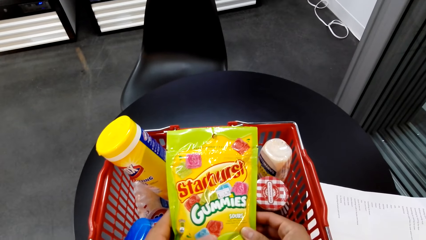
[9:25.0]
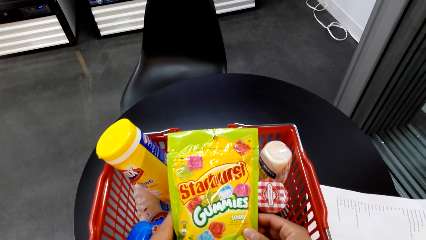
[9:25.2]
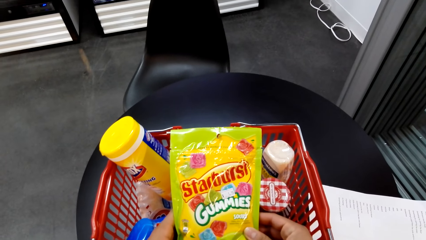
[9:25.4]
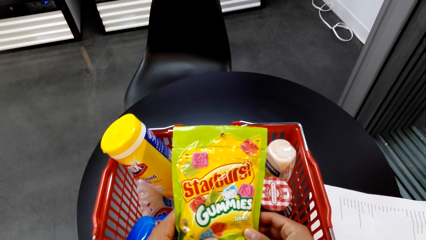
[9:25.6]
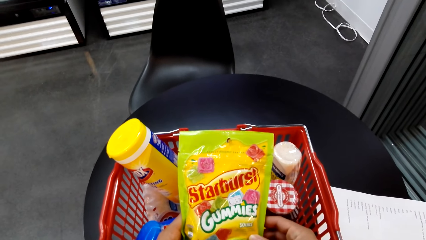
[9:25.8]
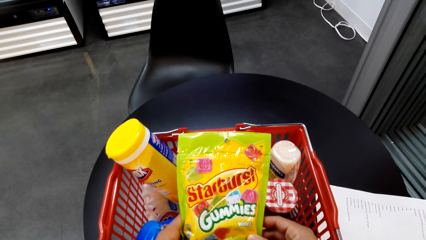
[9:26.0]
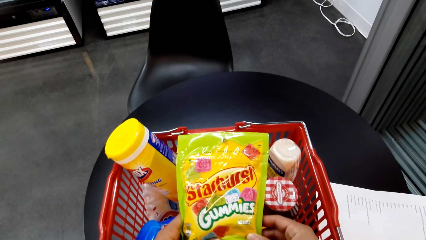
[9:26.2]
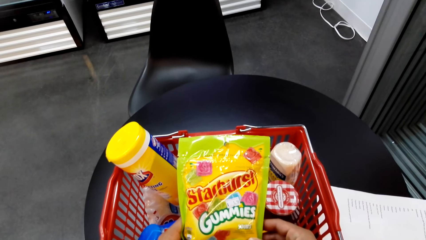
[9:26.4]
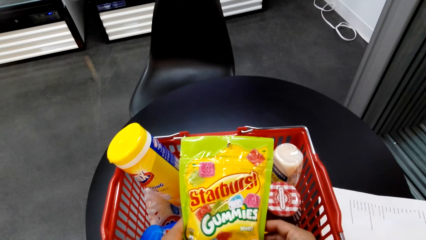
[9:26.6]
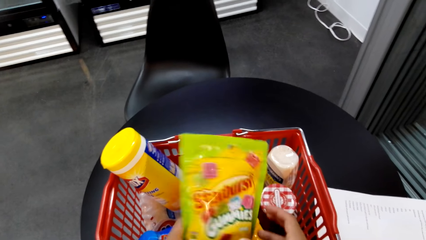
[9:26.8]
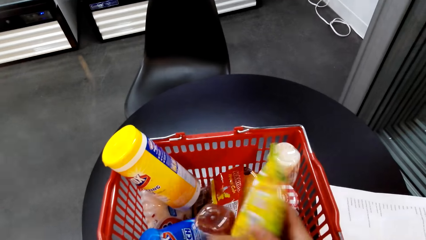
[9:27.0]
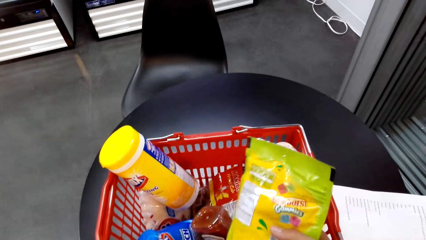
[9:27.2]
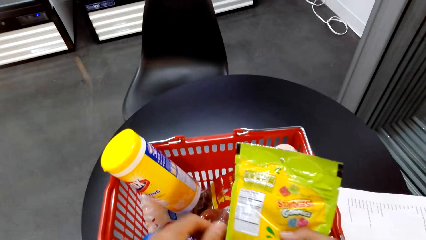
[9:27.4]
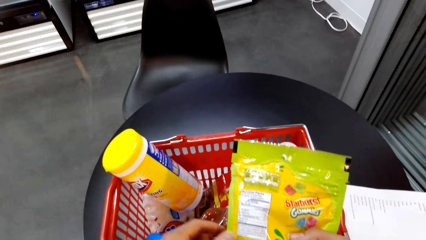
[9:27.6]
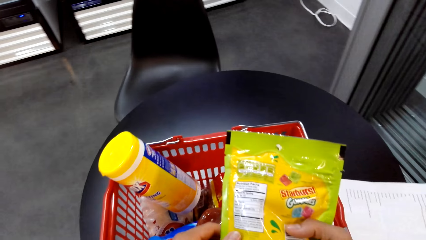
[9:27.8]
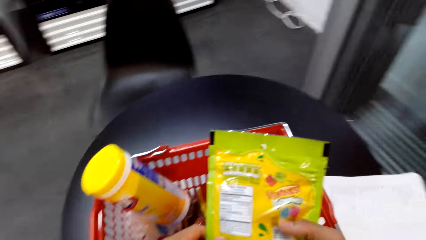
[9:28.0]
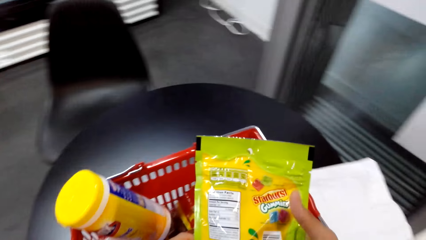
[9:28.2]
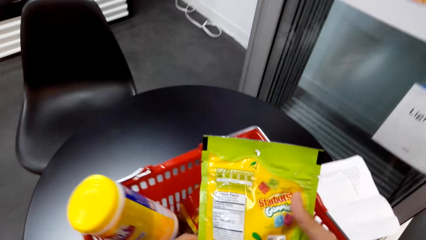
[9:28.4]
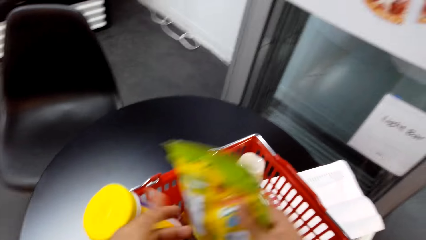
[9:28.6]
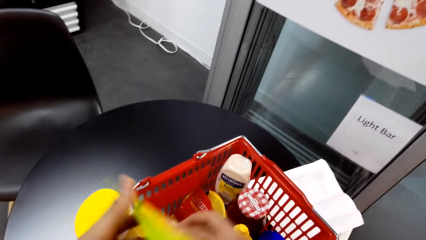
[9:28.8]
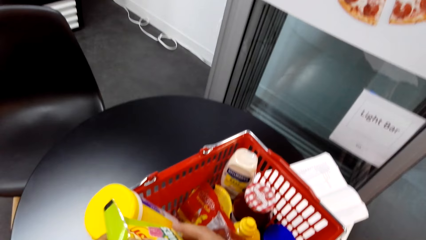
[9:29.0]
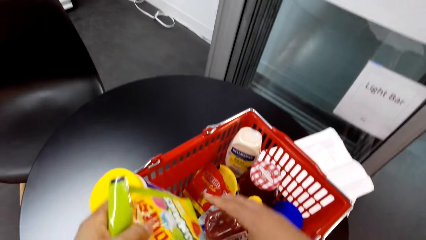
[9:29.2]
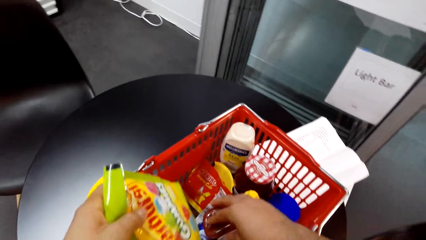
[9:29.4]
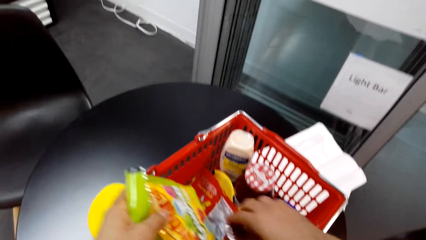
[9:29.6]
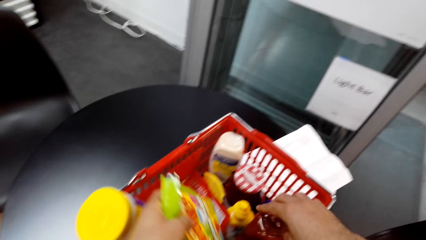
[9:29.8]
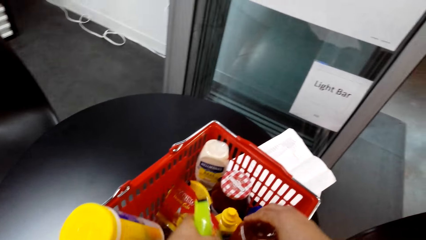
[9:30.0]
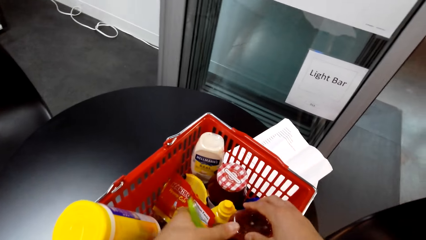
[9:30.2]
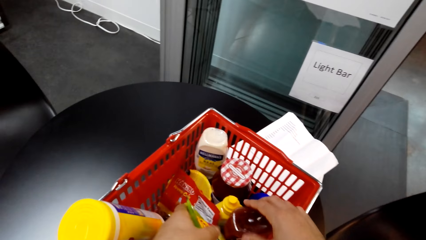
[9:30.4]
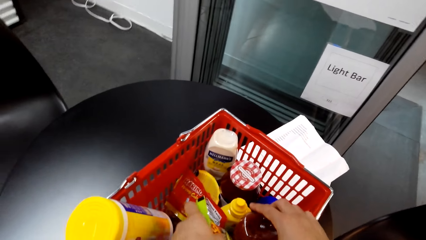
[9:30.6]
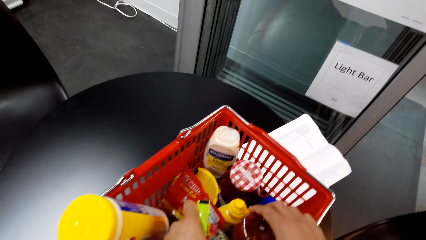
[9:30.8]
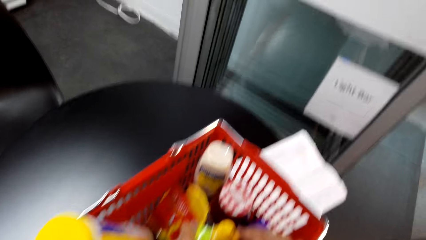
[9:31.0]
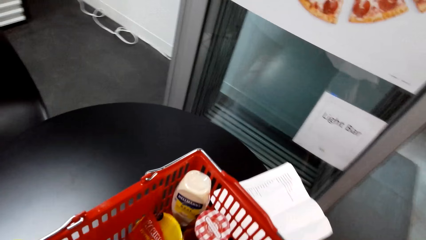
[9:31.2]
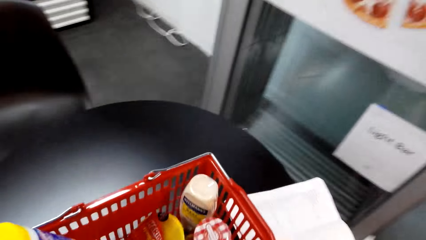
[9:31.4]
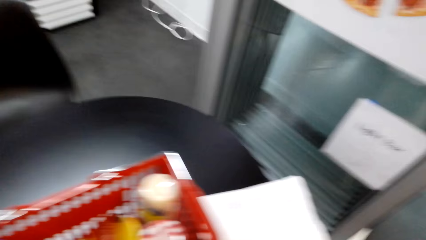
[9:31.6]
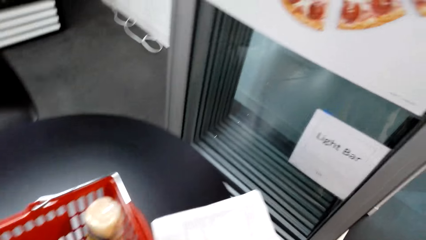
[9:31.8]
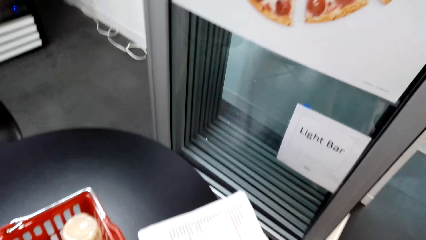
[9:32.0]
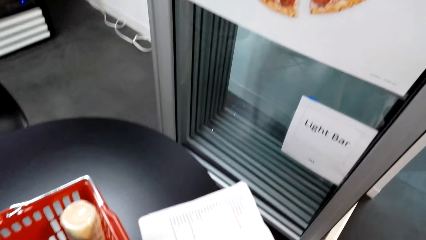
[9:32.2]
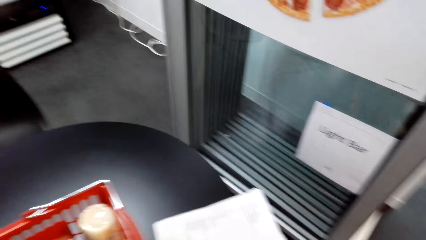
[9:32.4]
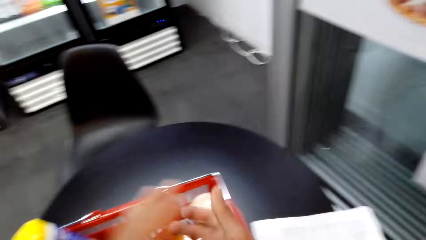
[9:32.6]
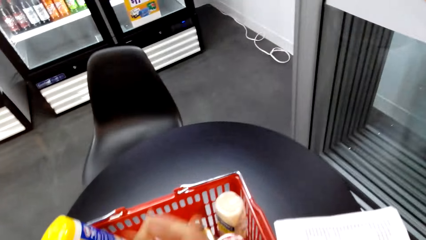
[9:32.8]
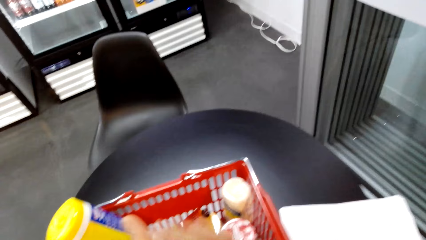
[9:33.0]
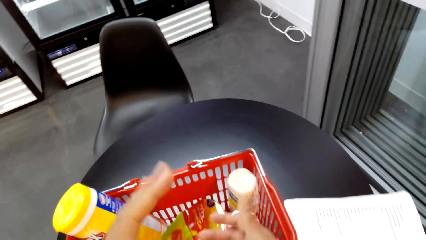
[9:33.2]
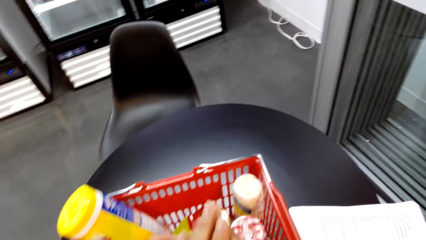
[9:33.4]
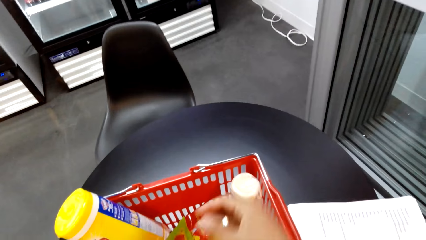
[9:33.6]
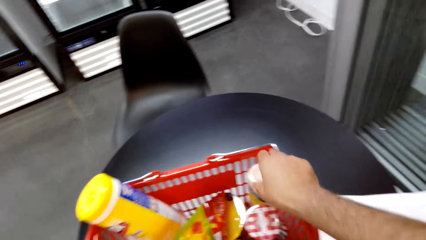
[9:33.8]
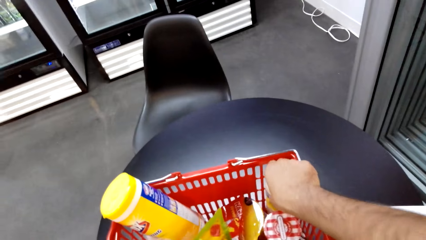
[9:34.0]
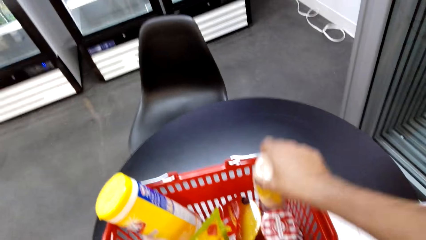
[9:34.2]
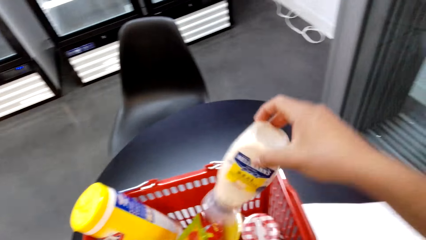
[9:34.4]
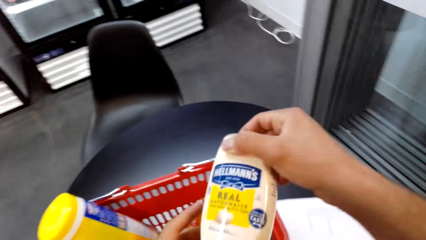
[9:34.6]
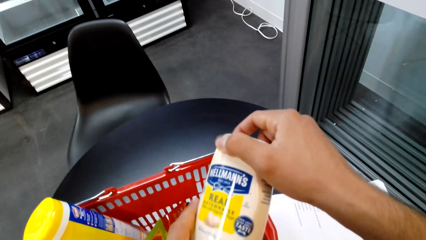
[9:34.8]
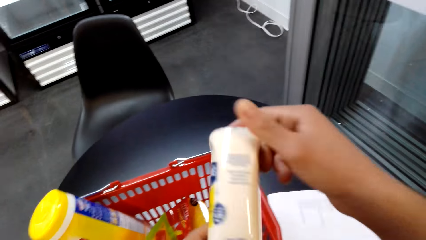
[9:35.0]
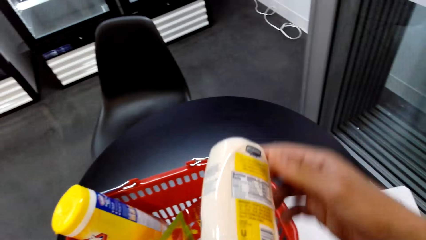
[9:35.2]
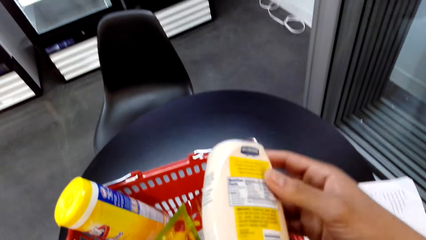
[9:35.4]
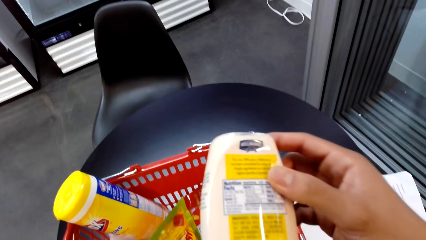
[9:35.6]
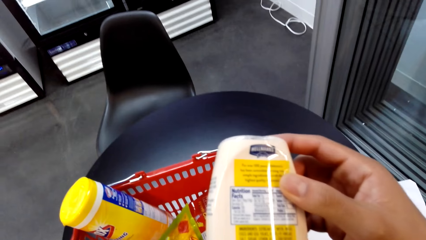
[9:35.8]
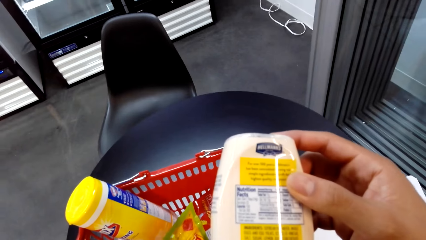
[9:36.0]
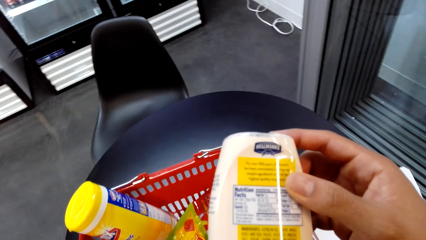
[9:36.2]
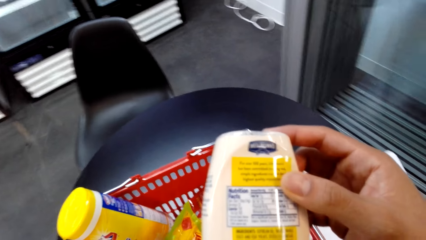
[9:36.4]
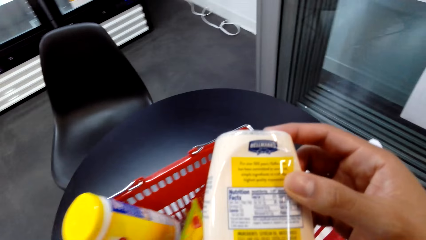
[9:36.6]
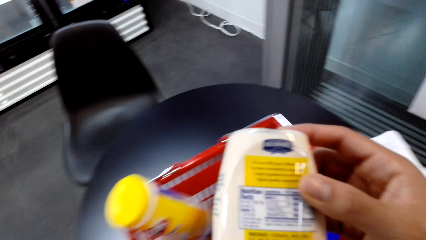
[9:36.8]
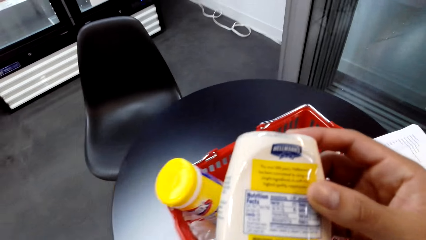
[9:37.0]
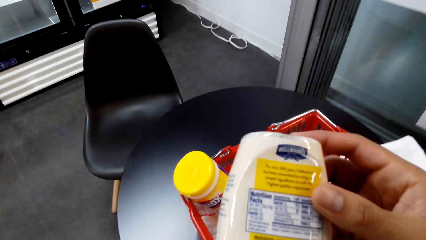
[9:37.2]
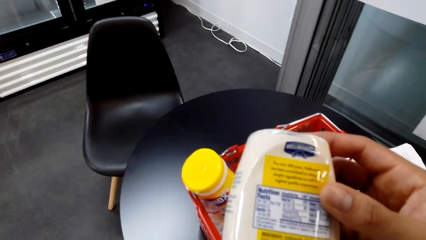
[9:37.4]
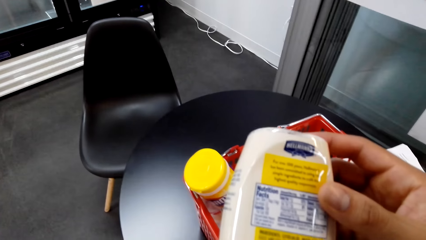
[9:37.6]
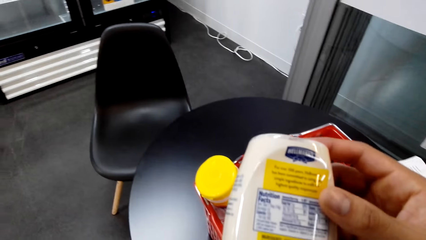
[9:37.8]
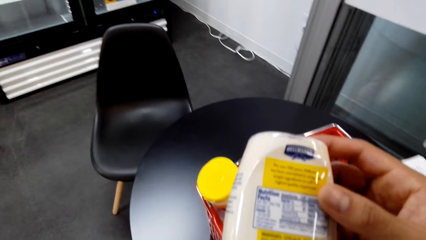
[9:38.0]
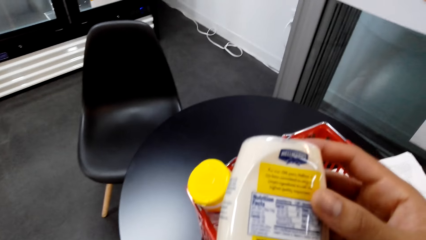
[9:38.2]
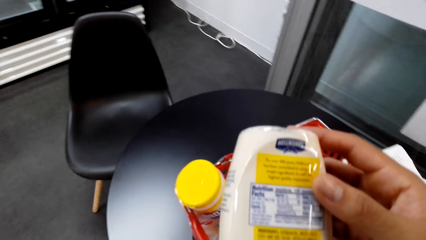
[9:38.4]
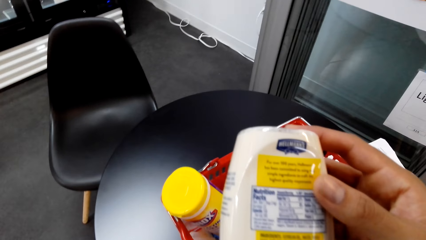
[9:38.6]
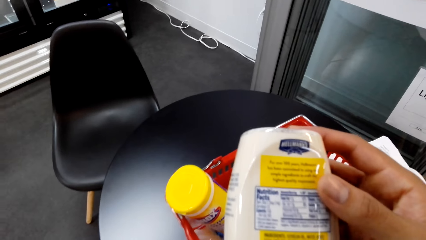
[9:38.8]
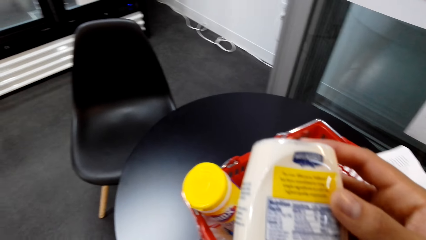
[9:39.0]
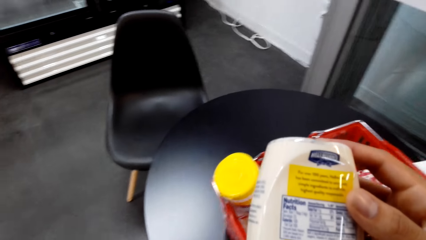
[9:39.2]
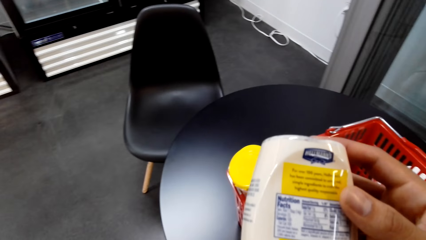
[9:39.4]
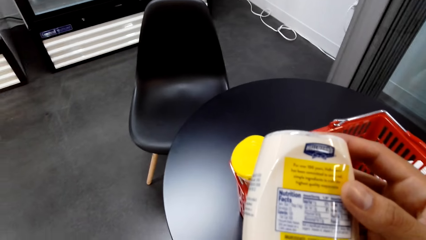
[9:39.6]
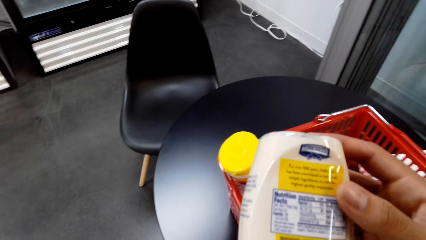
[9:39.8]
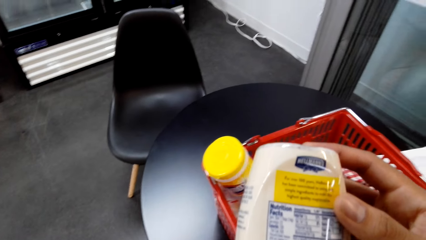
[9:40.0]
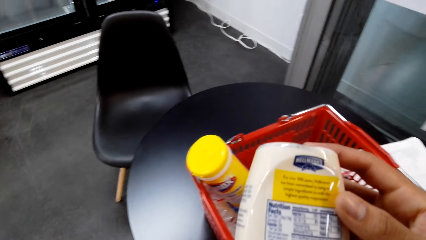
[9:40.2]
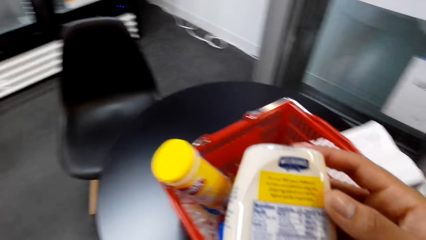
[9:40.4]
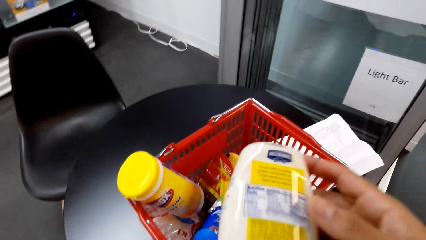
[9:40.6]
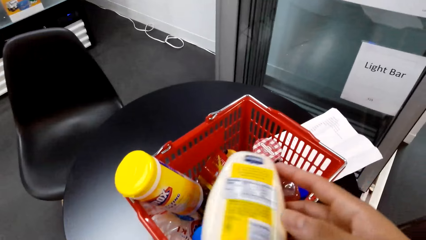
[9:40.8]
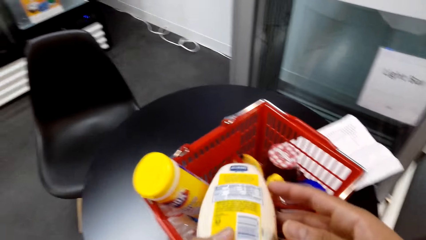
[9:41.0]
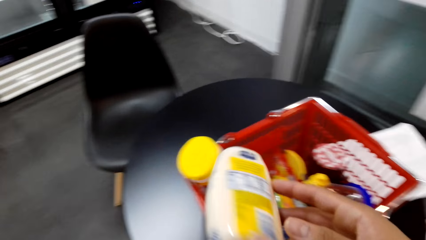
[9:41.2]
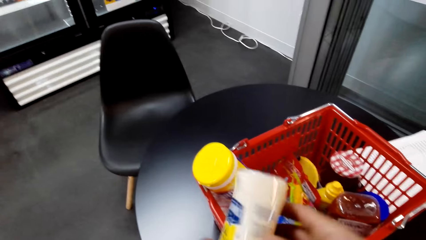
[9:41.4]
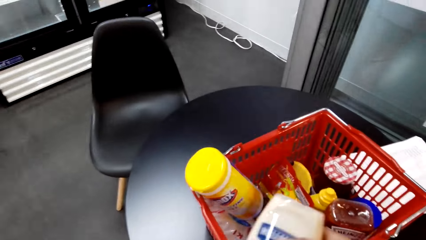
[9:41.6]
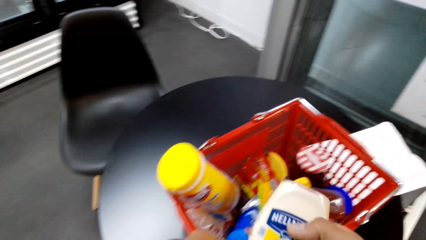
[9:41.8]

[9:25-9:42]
The camera wearer puts the chewing gum packet in the shopping basket. They clear the hand. They take a gel bottle from the basket. They look on the gel bottle.
